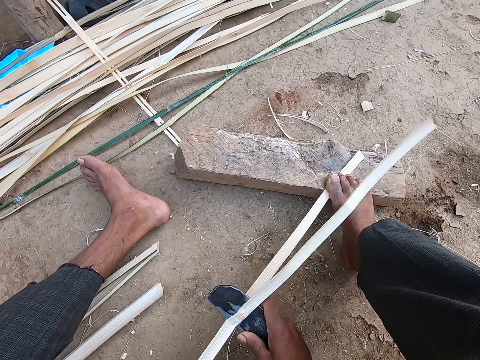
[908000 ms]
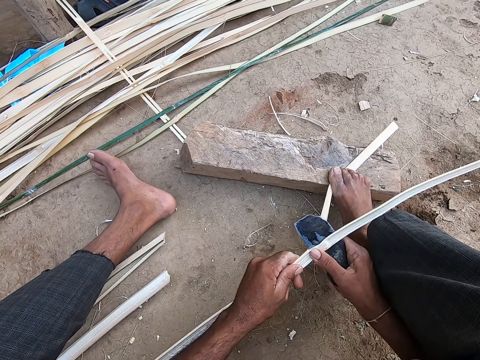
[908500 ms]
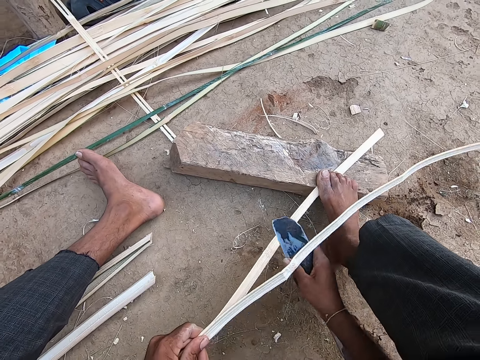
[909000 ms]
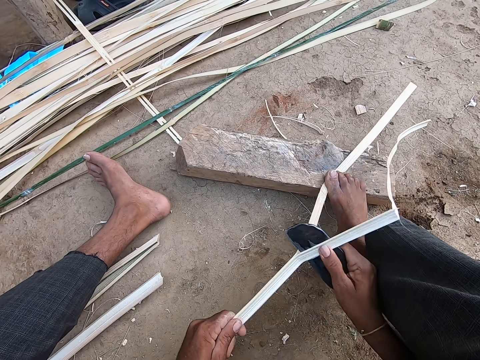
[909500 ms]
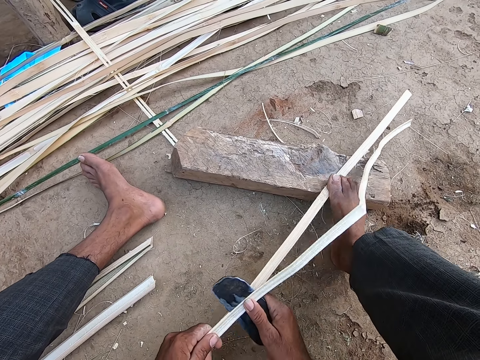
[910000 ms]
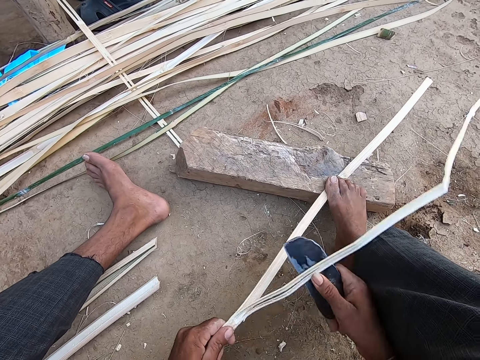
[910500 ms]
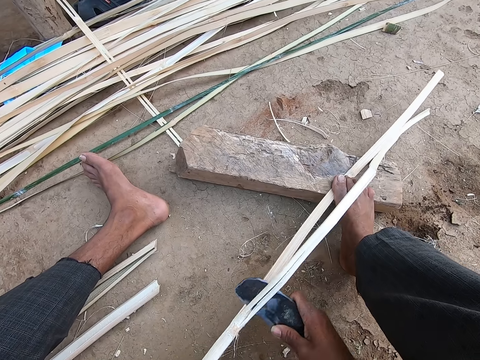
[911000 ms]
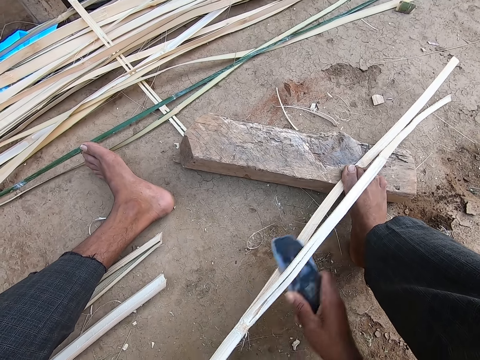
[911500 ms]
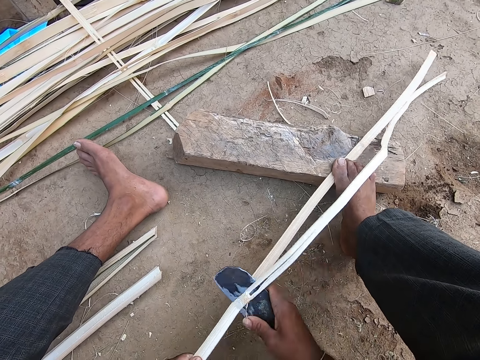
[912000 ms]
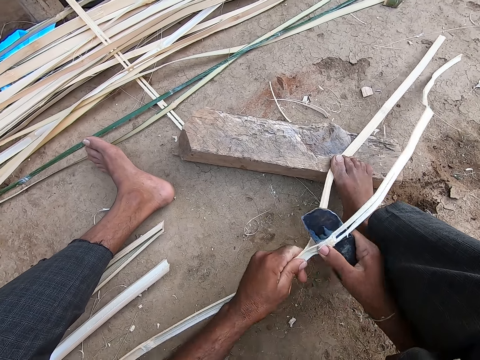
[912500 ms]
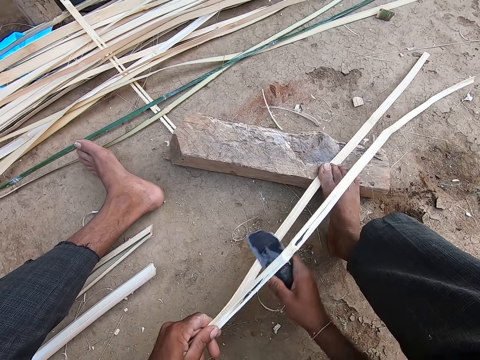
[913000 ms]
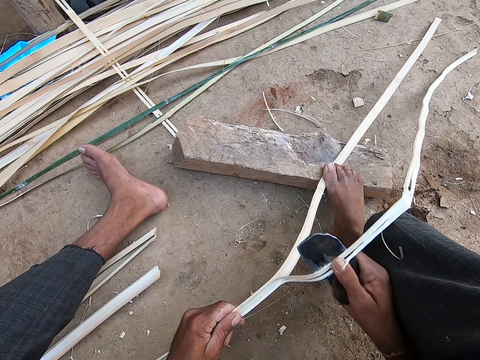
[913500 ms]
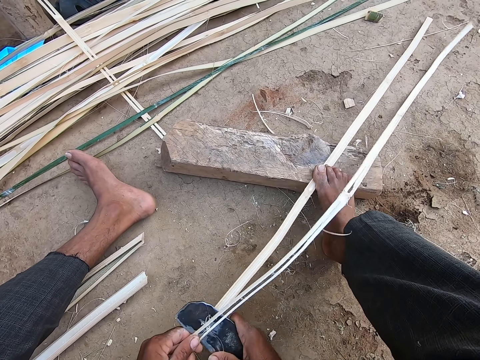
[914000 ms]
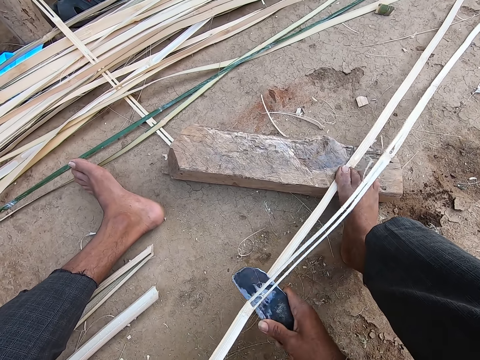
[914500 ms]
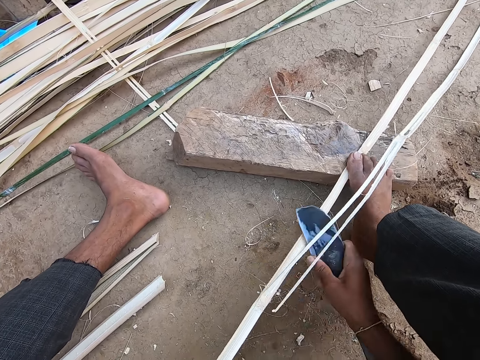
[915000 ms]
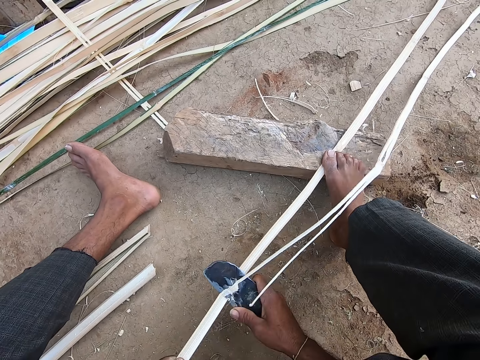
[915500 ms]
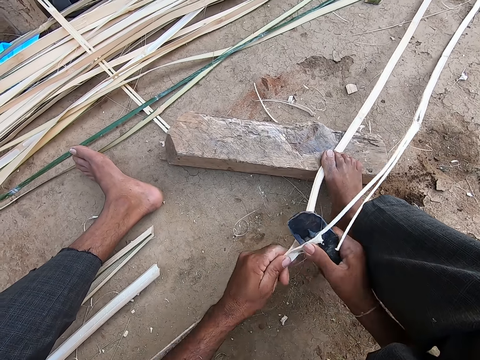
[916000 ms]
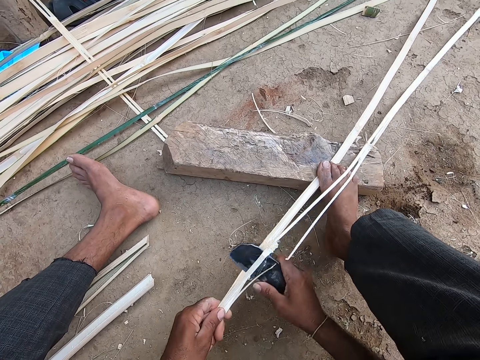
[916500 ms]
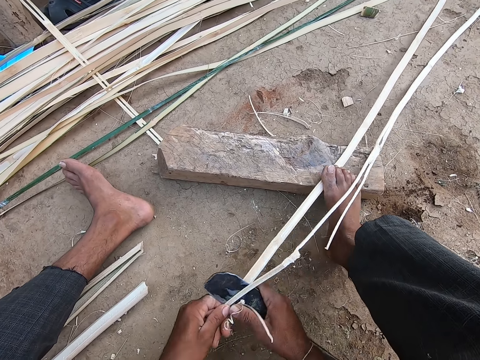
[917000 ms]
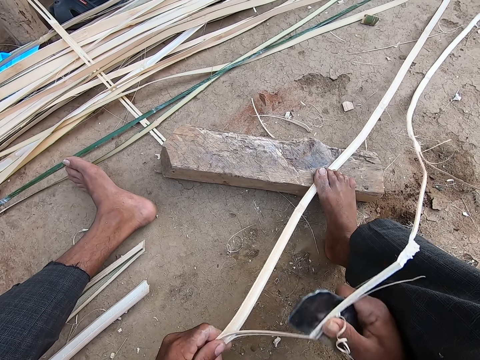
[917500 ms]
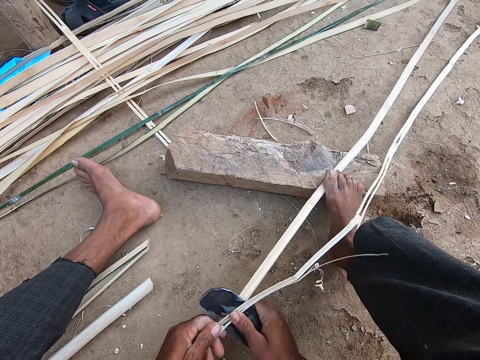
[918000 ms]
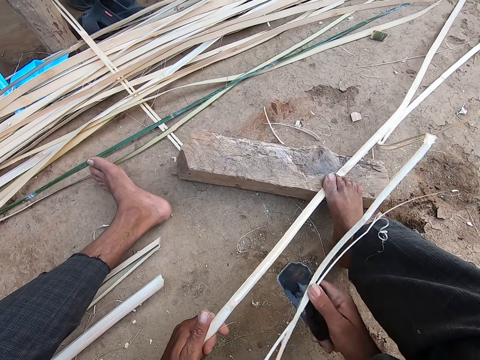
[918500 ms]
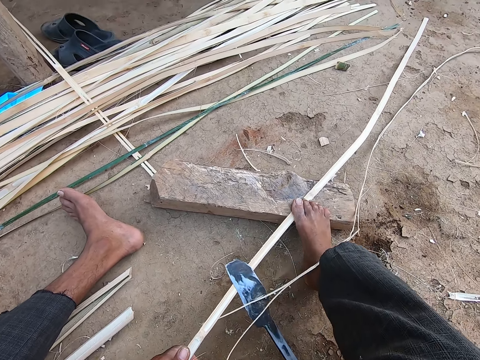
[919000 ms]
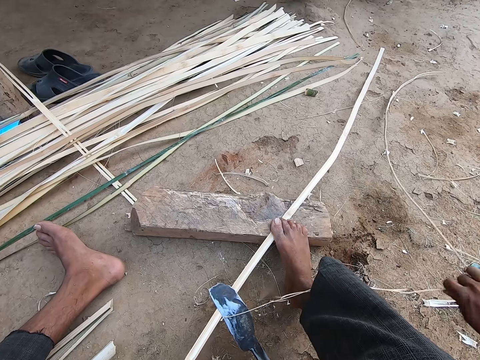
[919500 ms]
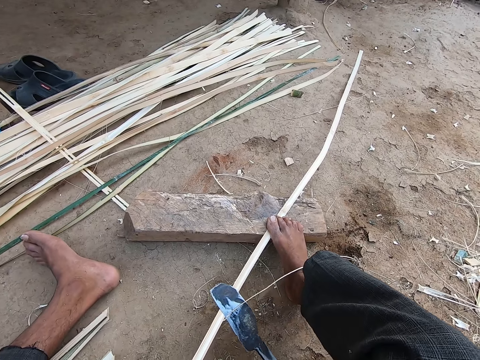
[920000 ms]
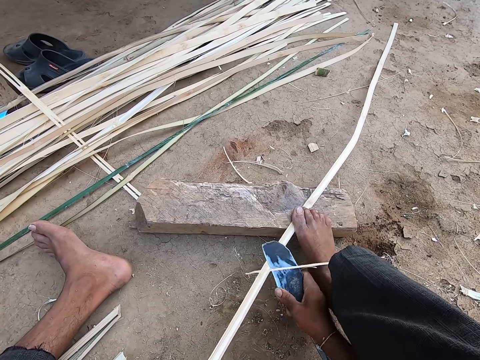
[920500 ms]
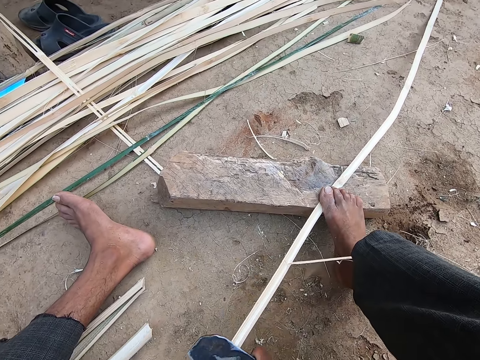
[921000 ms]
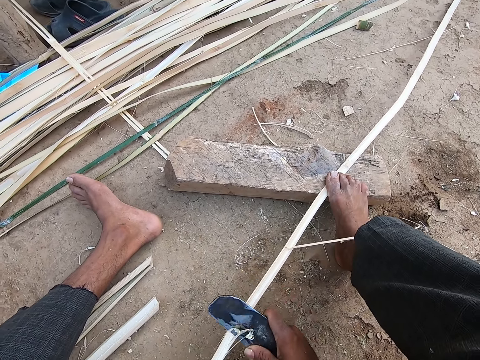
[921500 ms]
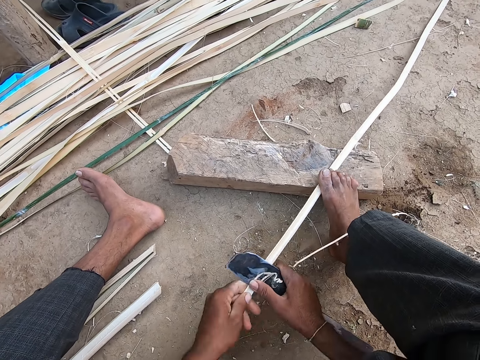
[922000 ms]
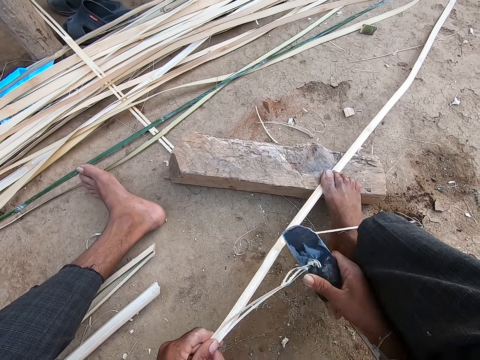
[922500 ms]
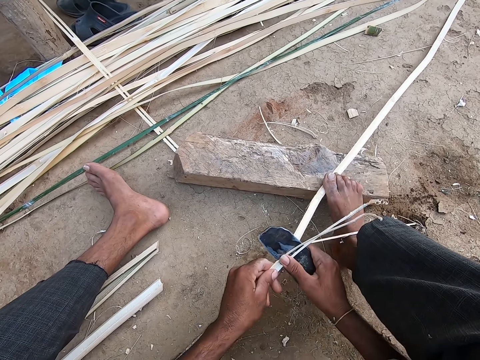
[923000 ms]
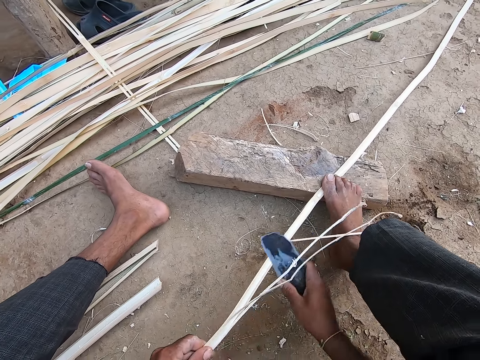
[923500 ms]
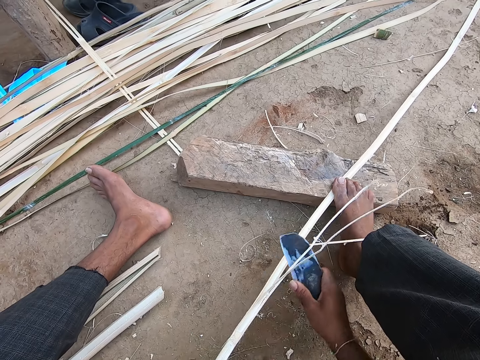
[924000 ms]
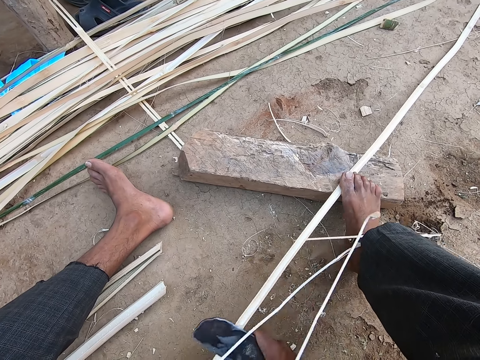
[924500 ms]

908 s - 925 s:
The camera wearer drops the knife on the cane with his right hand. He moves the cane offcuts on the ground with his right hand. He throws the ruined cedar bark. He picks the knife from the cane with his right hand. He splits the cane with the knife in his right hand.

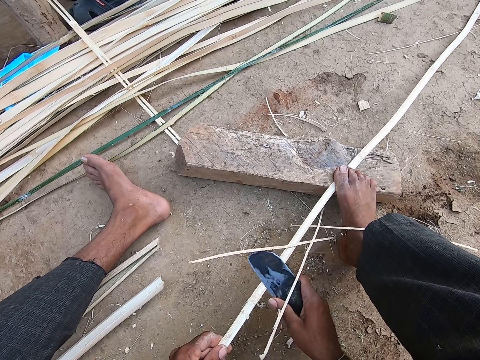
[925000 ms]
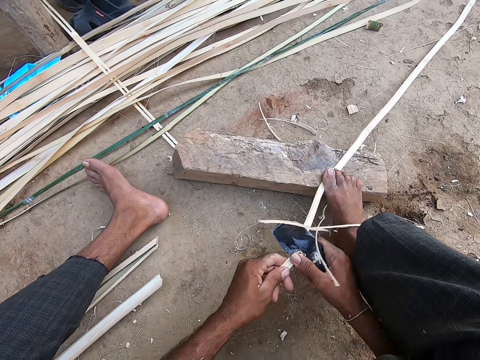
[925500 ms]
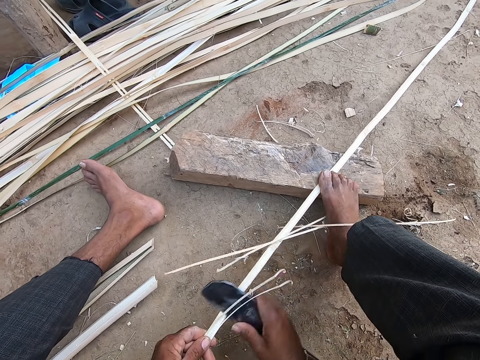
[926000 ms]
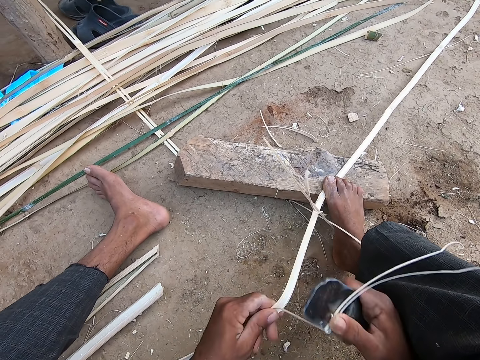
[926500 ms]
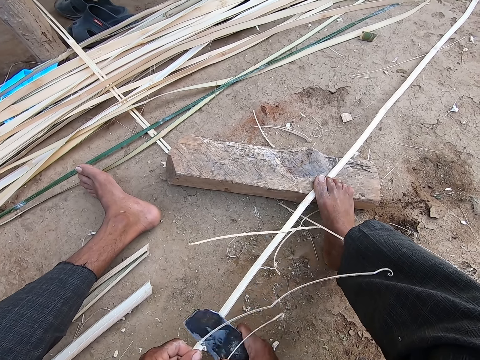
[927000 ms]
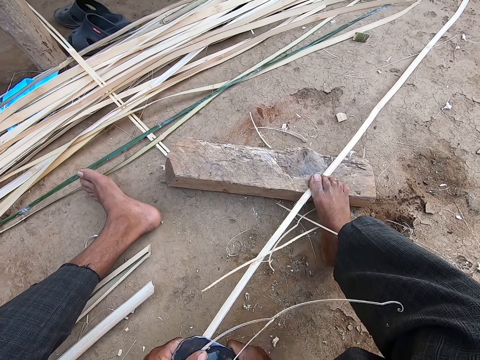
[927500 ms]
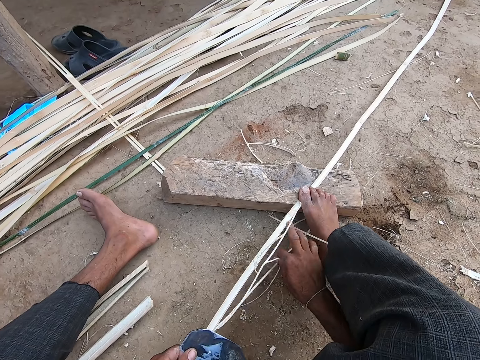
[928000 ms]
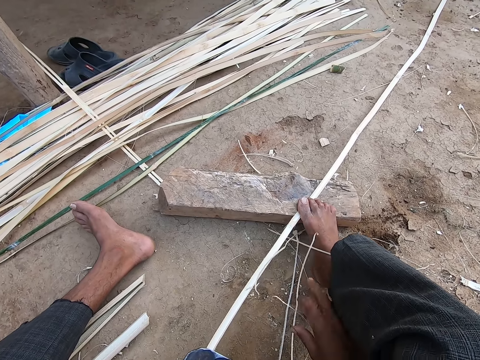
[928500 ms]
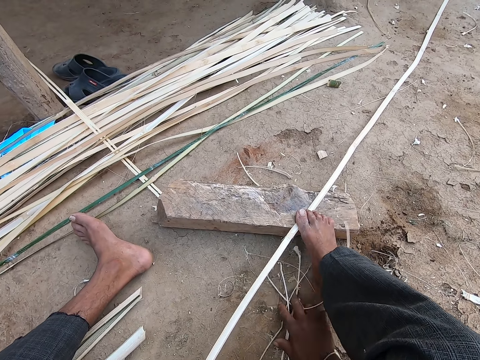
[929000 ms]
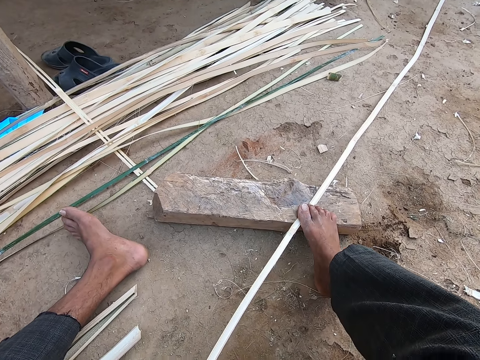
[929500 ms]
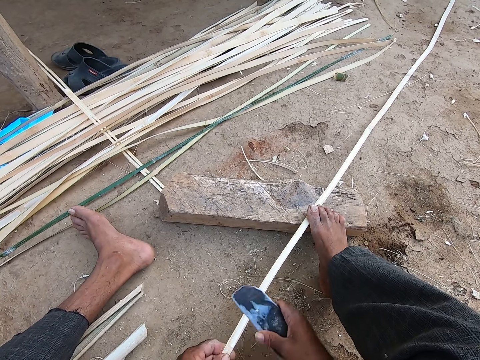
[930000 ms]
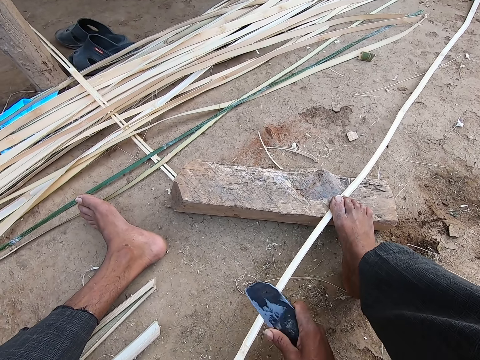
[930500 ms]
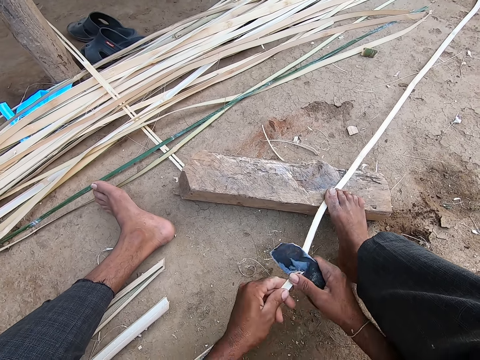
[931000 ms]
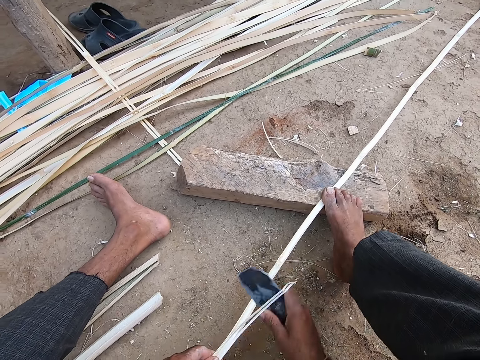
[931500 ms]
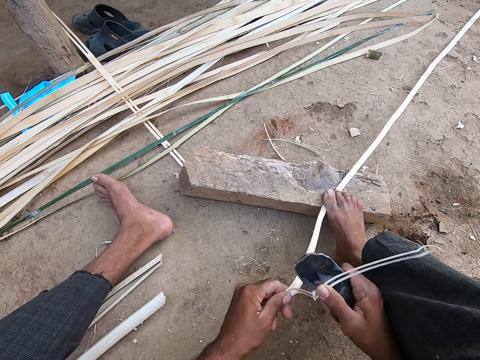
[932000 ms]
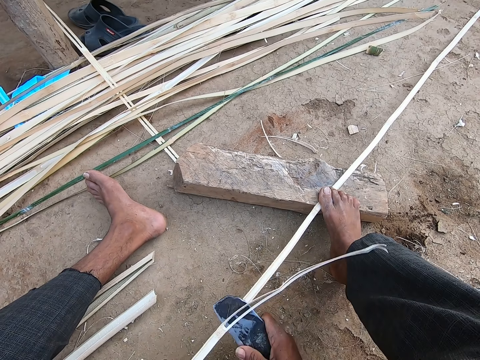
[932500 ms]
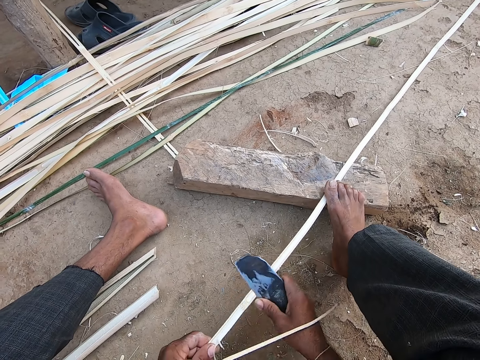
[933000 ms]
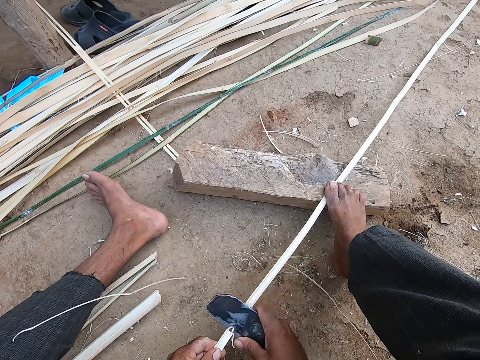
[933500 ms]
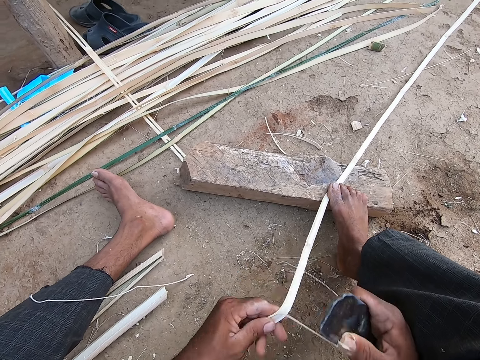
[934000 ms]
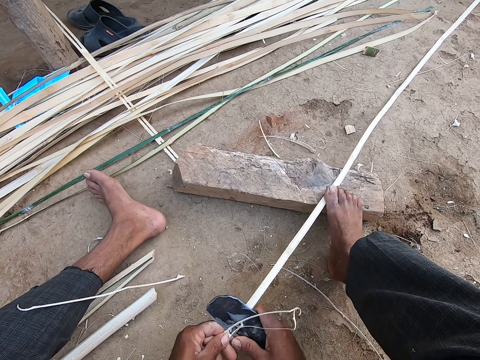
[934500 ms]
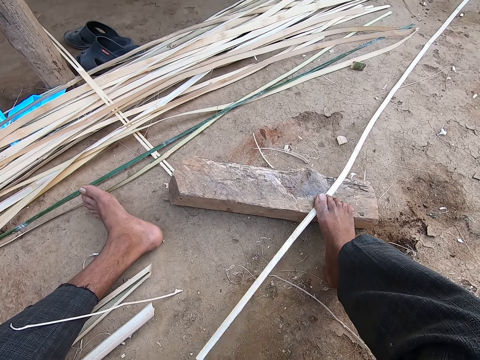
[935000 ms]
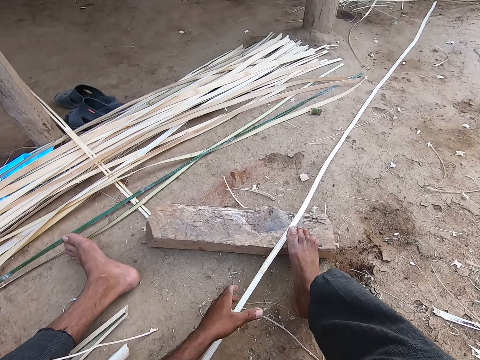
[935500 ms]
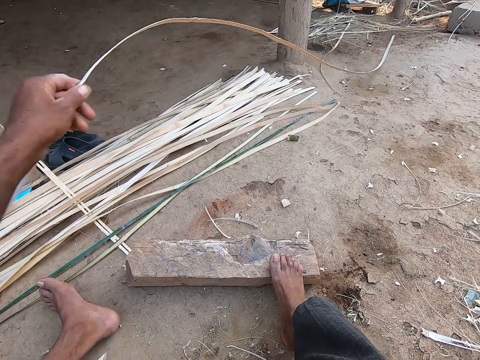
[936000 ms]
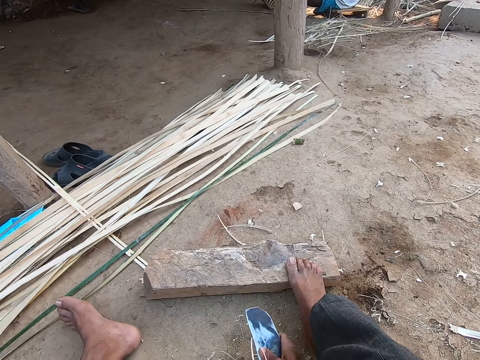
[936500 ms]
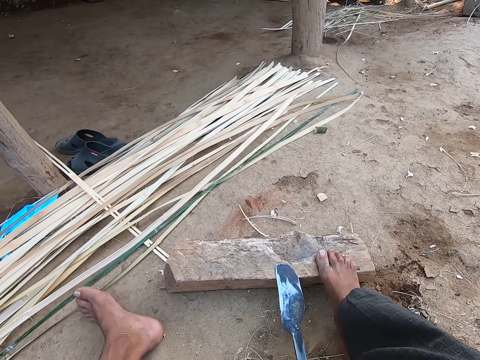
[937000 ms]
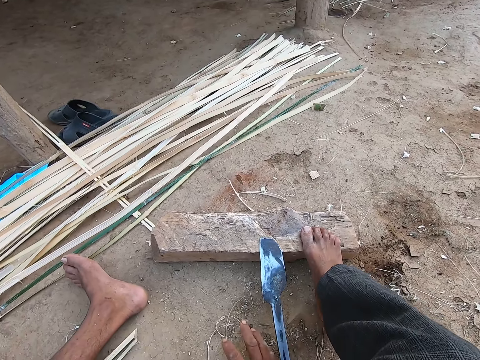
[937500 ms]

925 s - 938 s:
The camera wearer holds the knife with his left hand. He throws the ruined cedar bark. He picks some canes from the ground with his right hand. He splits the cane with the knife in his right hand. He pulls the cane on the ground with his left hand. He drops the cane on the heap of canes with his left hand. He drops the knife on a plank on the ground with his right hand. He moves the cane offcuts on the ground with his right hand.
